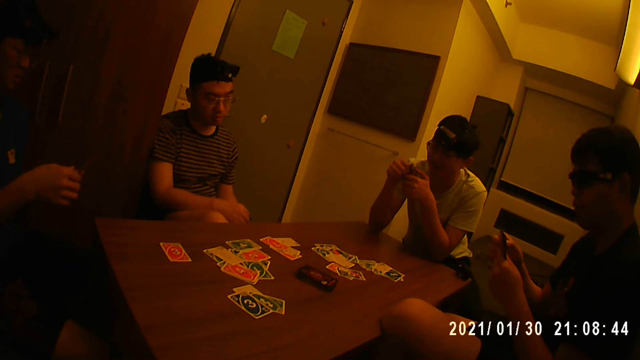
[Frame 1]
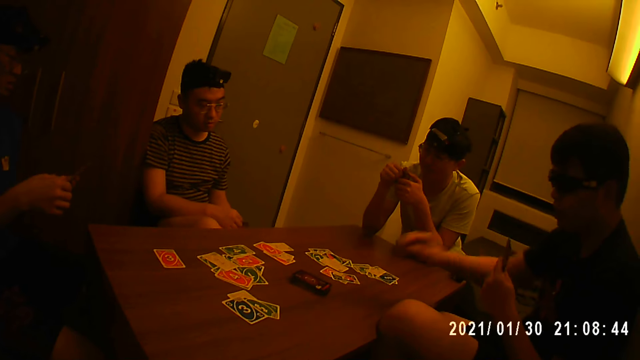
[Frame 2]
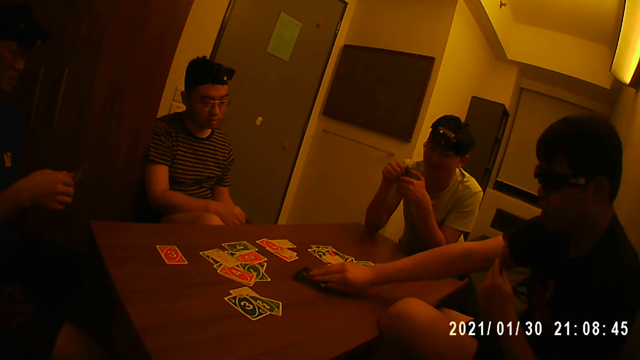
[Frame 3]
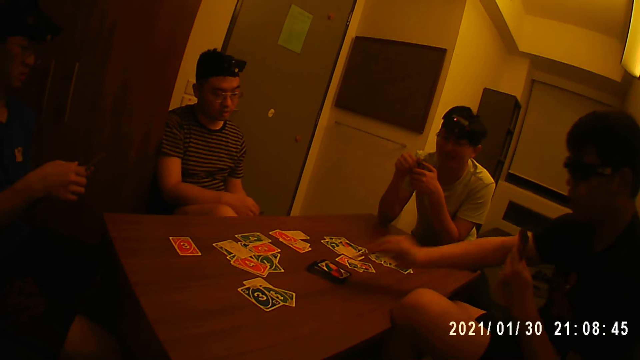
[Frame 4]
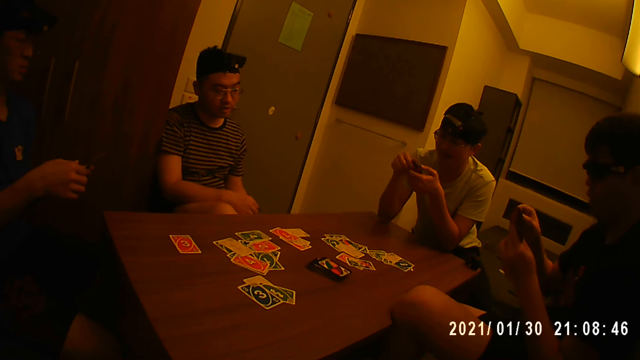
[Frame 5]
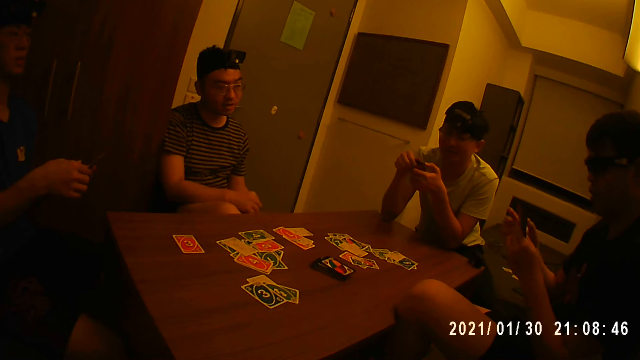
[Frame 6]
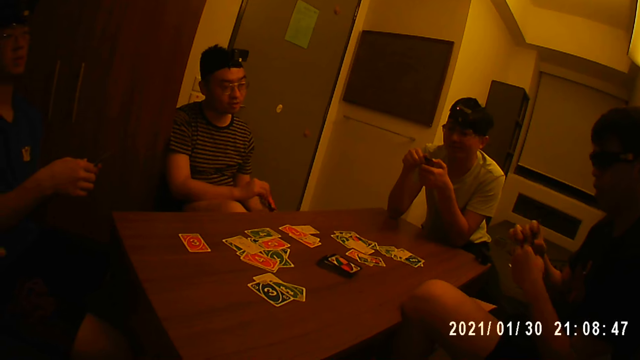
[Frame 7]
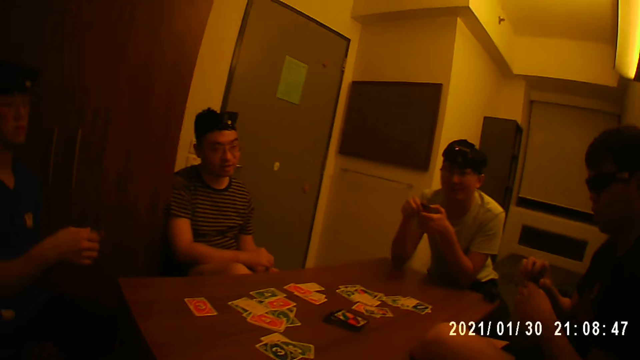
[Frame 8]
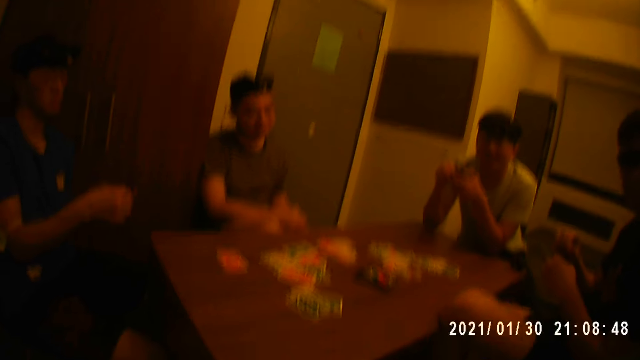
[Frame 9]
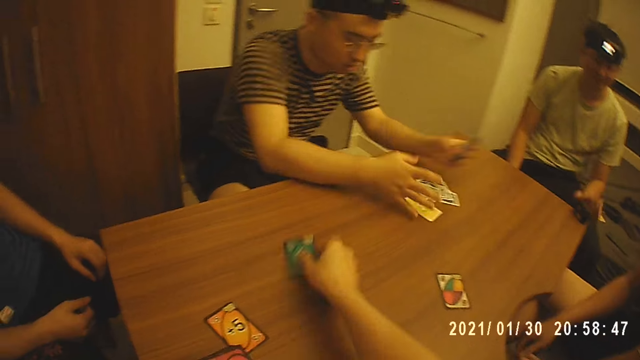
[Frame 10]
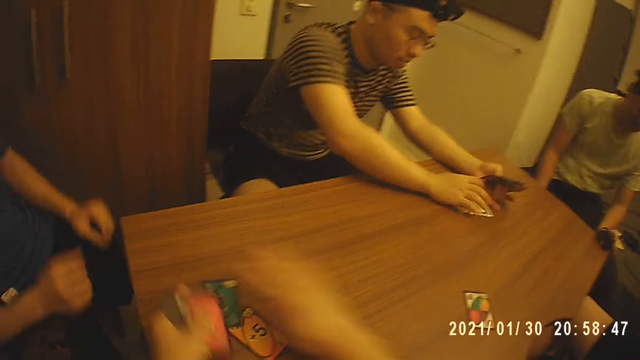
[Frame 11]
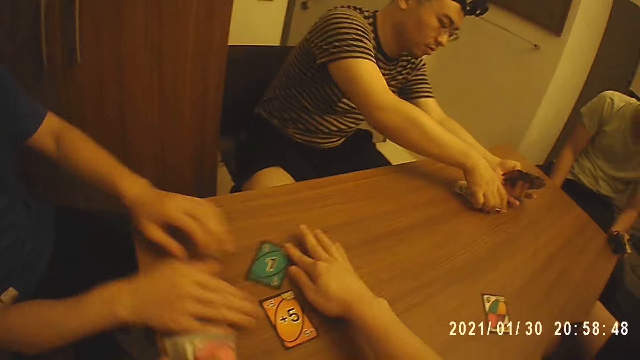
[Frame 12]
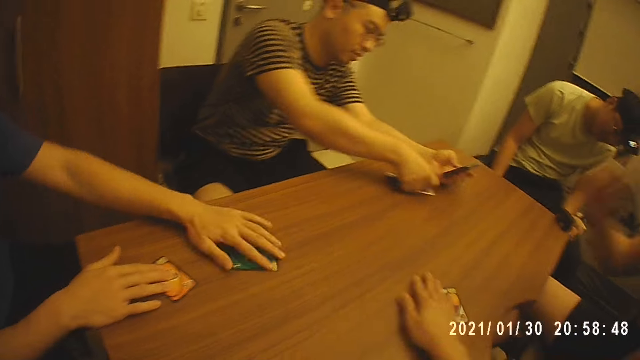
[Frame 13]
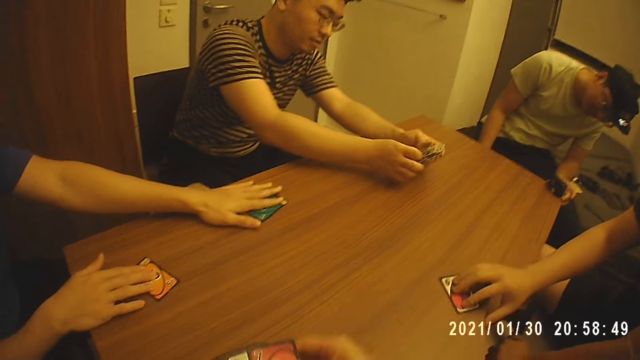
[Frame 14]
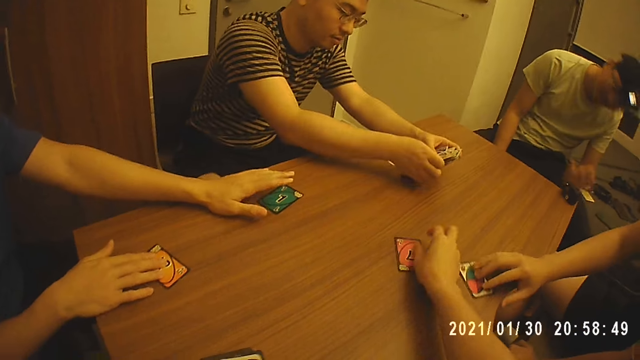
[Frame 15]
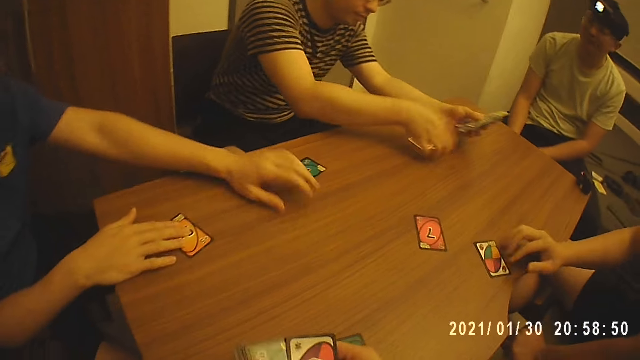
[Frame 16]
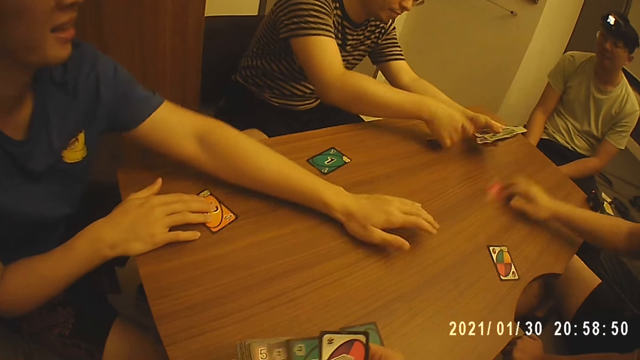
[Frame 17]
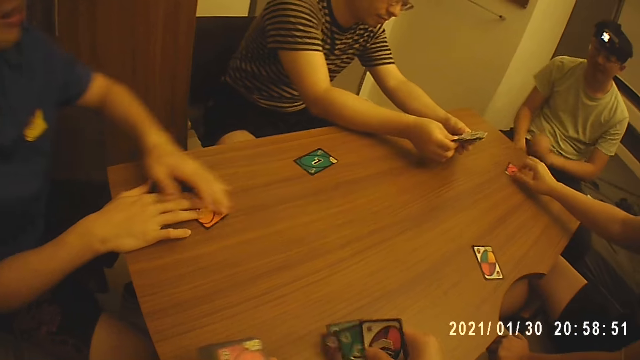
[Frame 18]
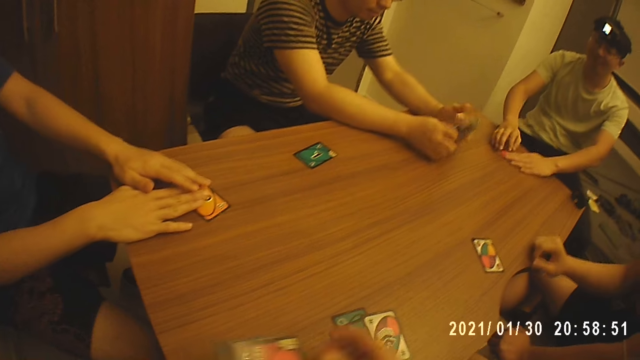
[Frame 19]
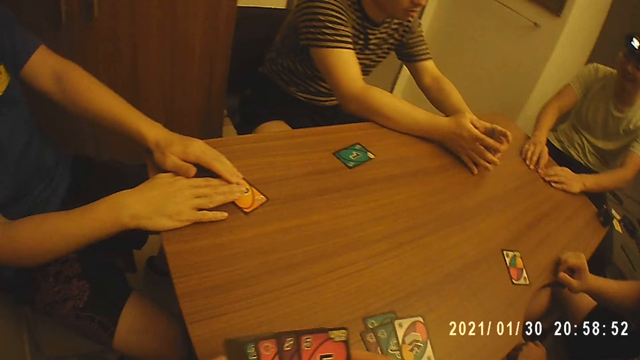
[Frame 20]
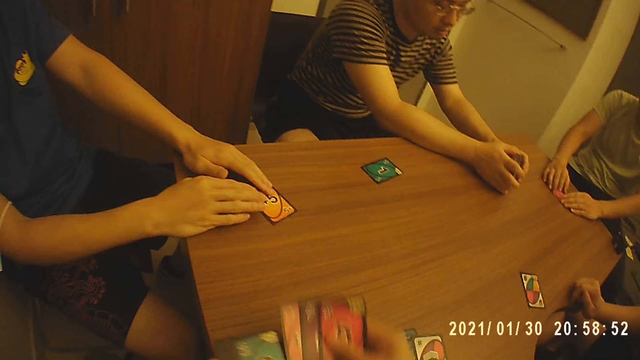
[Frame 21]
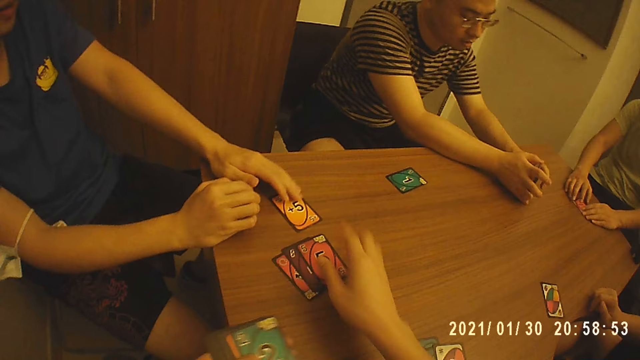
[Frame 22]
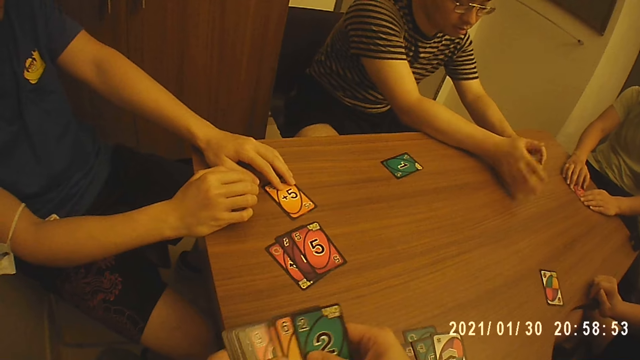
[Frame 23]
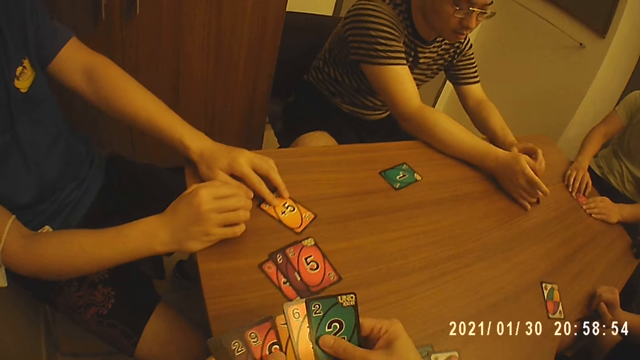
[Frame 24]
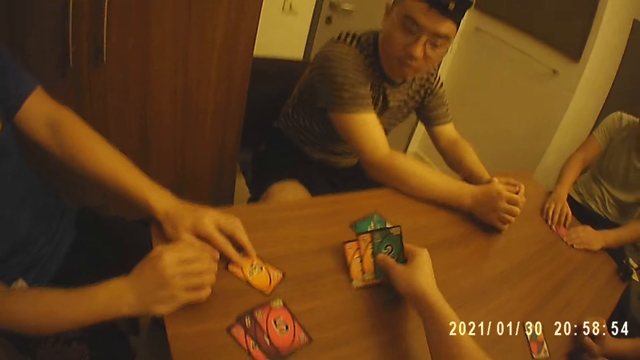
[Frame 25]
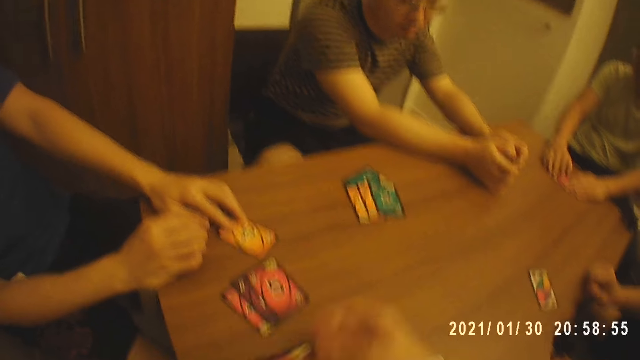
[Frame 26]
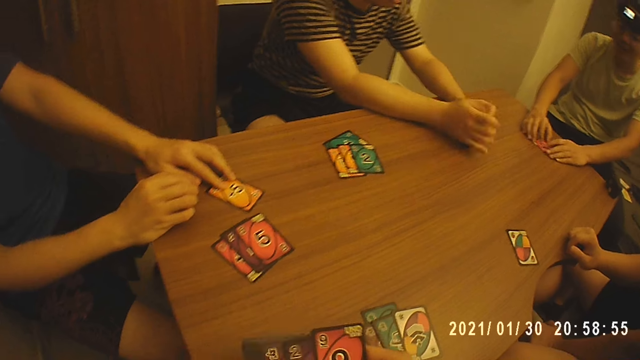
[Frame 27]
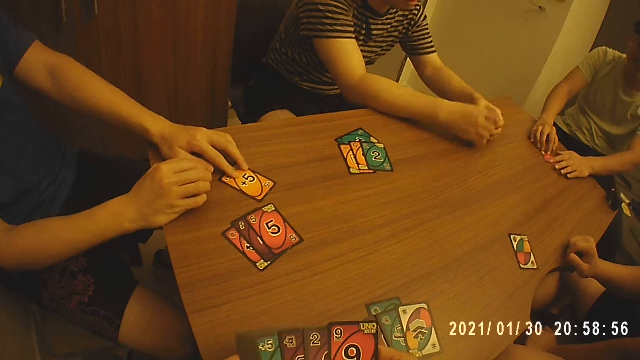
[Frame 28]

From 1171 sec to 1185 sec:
A man holds the cards with his left hand, picks a card from the stack of cards with his right hand, and holds the cards with both hands. The camera wearer drops a card in his right hand on the table. Another man gathers the cards on the table with his right hand. The camera wearer shuffles the cards on the table and moves the card on the table with his right hand. The second man picks the cards from the table with his right hand. A third man moves a card on the table with his right hand. The camera wearer moves a card on the table with his right hand. The third man moves the card on the table with his left hand. The first man moves the card on the table with his right hand. The camera wearer picks a card from a stack of cards in his left hand with his right hand. The second man passes the cards from his right hand to his left hand. The camera wearer holds the cards with both hands. The second man picks cards on the table with his right hand. The first man moves a card on the table with his right hand. The camera wearer holds the cards with his left hand and drops cards in his right hand on the table. The second man shuffles the cards with his hands. A fourth man moves the card on the table with his left hand. The camera wearer holds the cards with both hands. The second man hits the cards in his hands on the table. The camera wearer holds the cards with his left hand, drops cards in his right hand on the table, holds the cards with both hands, holds the cards with his left hand, drops cards in his right hand on the table, and holds the cards with both hands. The fourth man moves the card on the table with his hands.

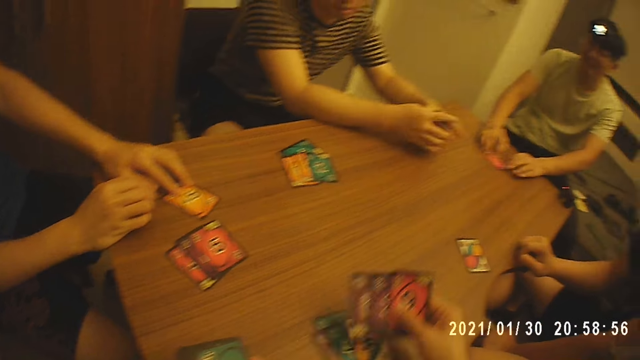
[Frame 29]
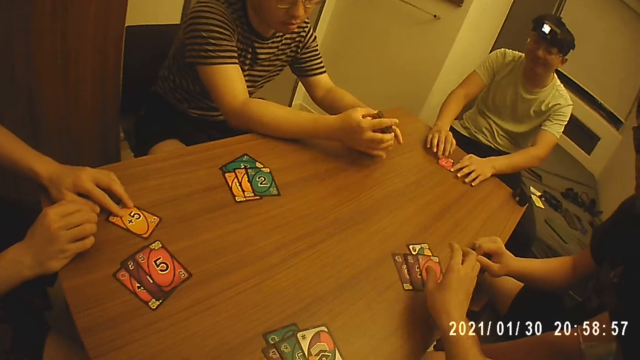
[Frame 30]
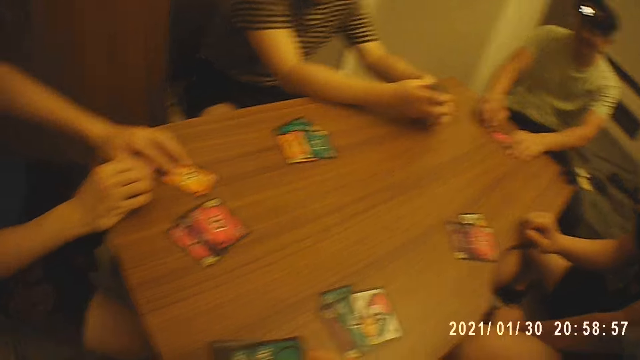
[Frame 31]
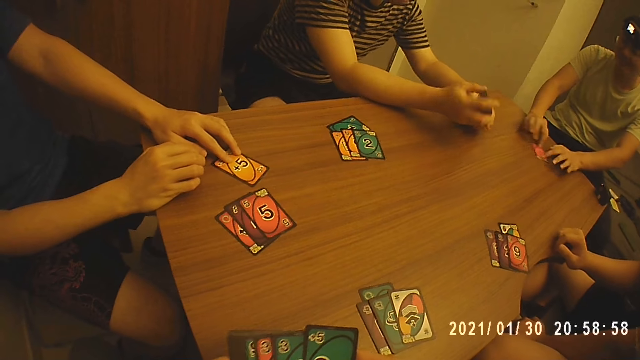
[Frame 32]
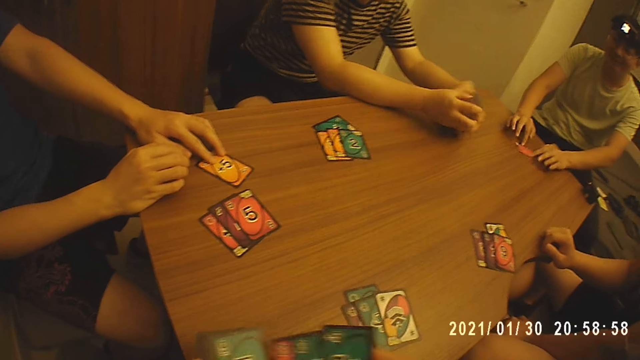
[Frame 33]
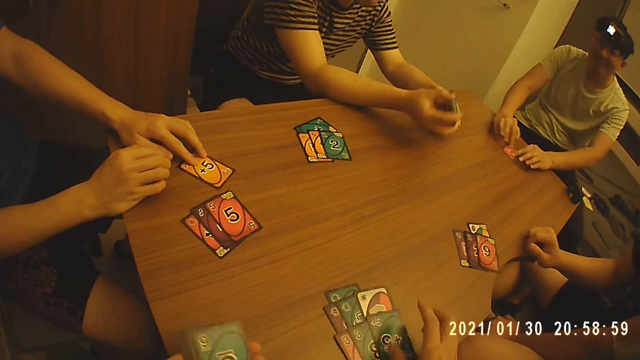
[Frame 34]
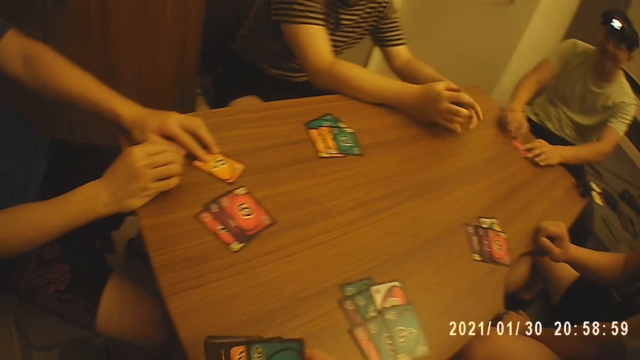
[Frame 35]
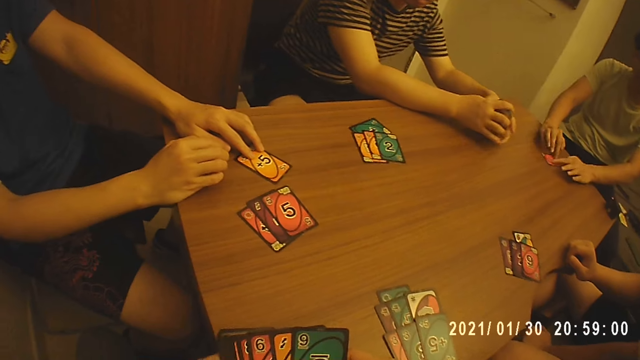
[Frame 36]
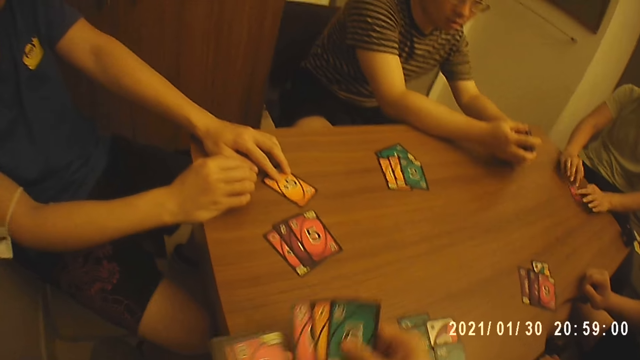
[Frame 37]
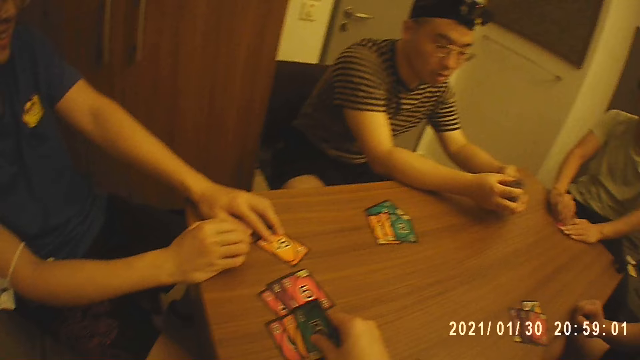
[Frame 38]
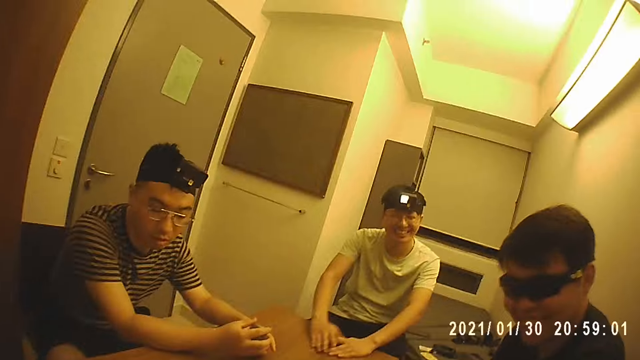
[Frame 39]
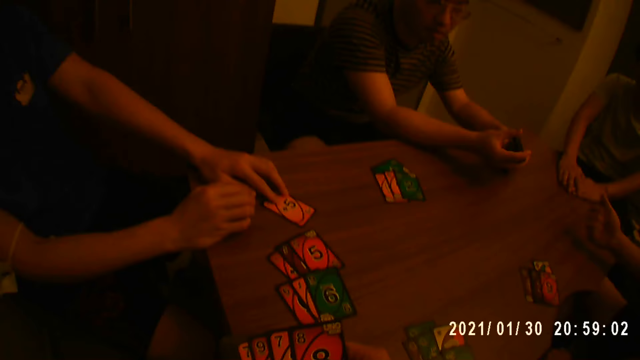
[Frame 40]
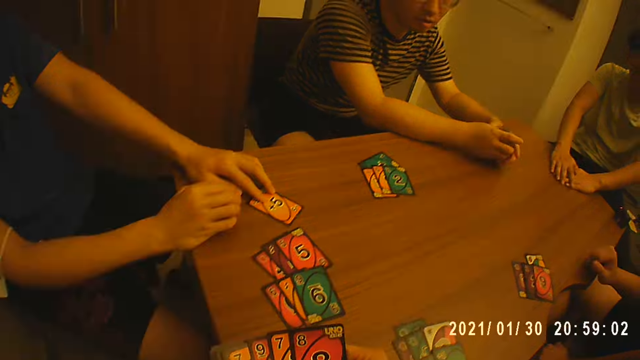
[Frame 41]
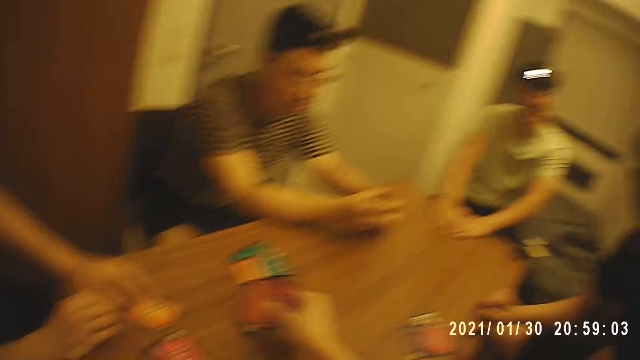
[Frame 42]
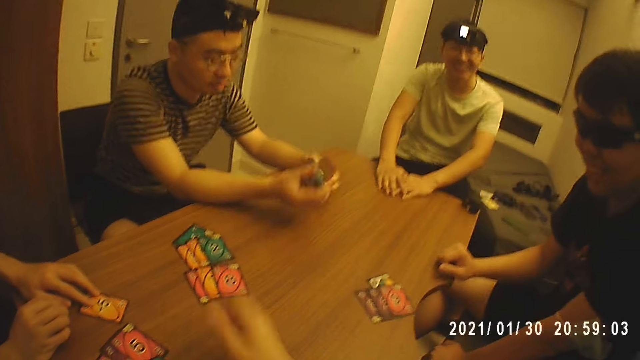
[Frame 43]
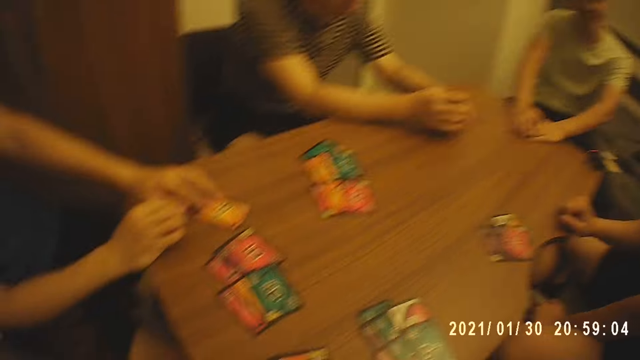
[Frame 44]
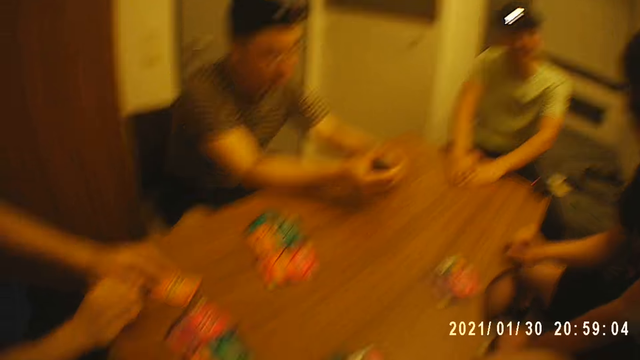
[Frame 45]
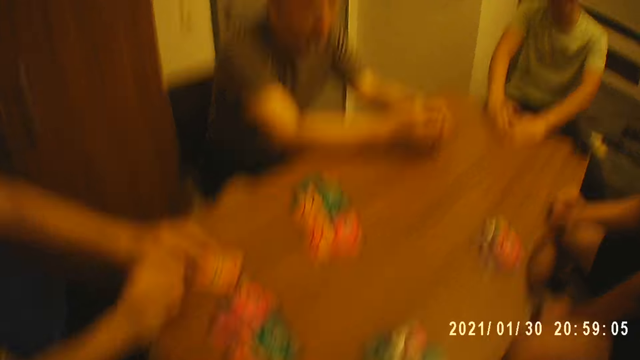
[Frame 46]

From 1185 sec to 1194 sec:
The camera wearer holds the cards with his left hand. He drops the cards in his right hand on the table. A man shuffles the cards with his hands. The camera wearer holds the cards with both hands. He picks cards from the left hand. He holds the cards with his left hand. He drops cards in his right hand on the table. He picks cards from his left hand with his right hand. He drops the cards in his right hand on the table. He looks around. He holds the cards with both hands. He drops cards in his right hand on the table.
